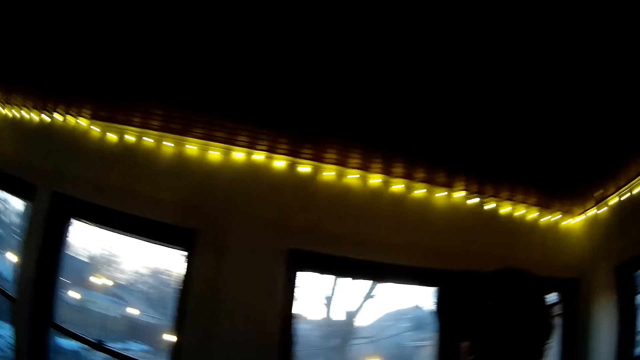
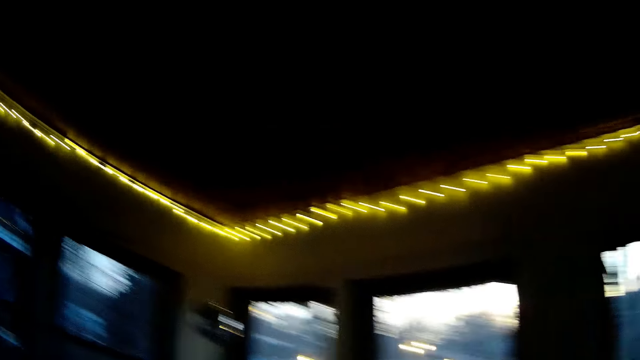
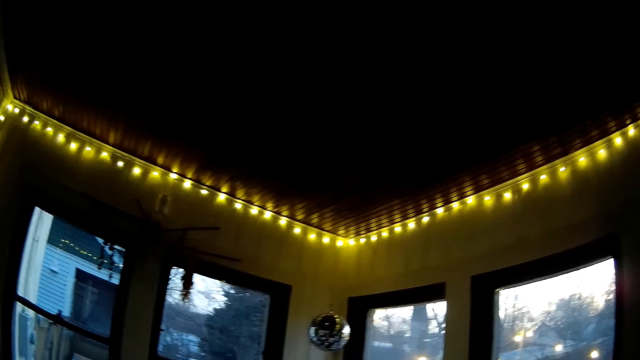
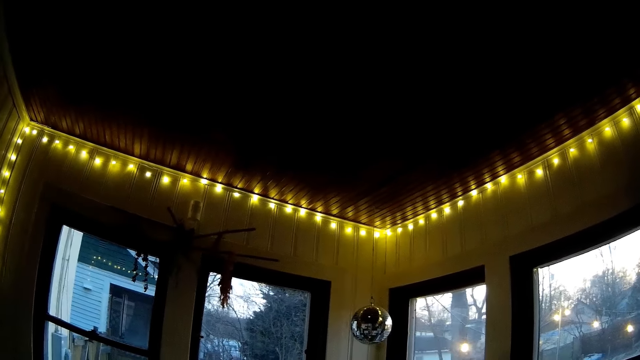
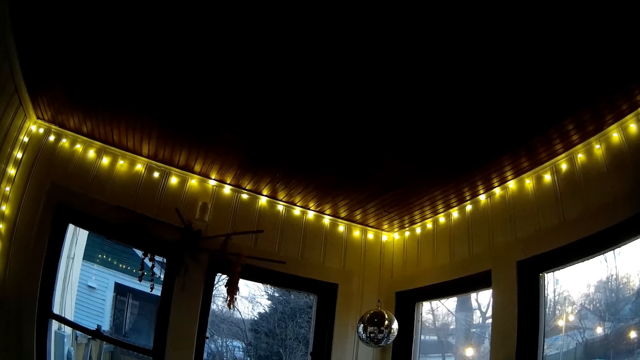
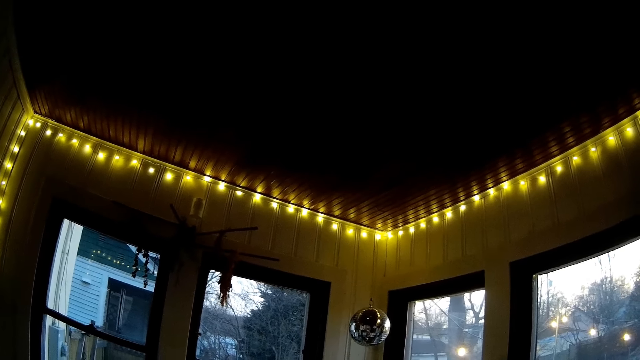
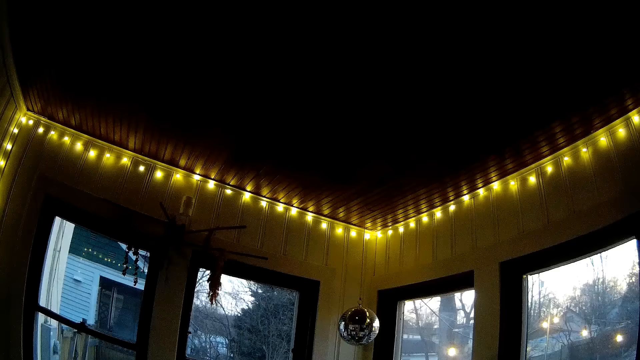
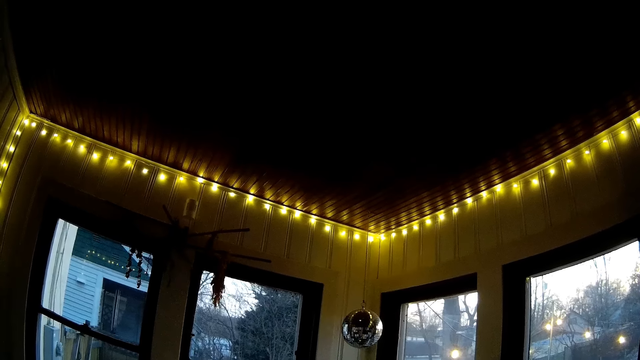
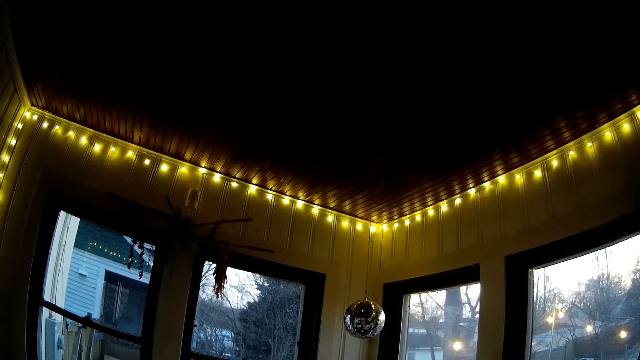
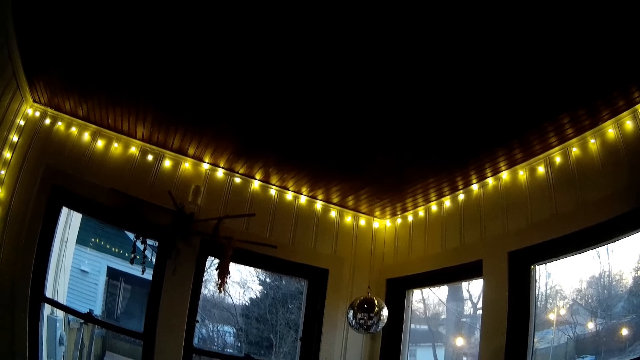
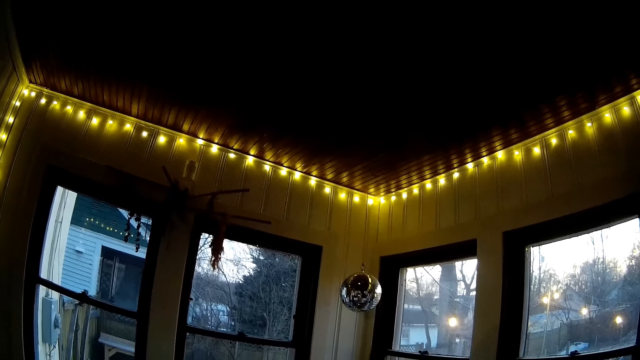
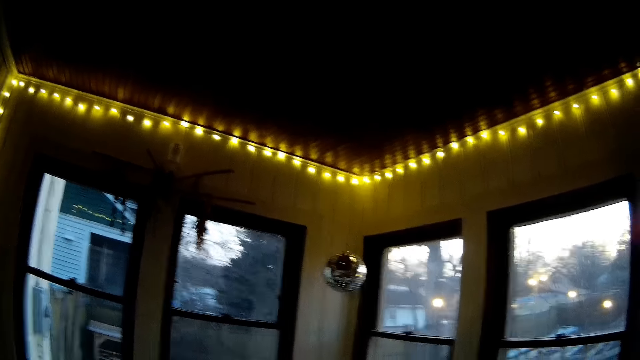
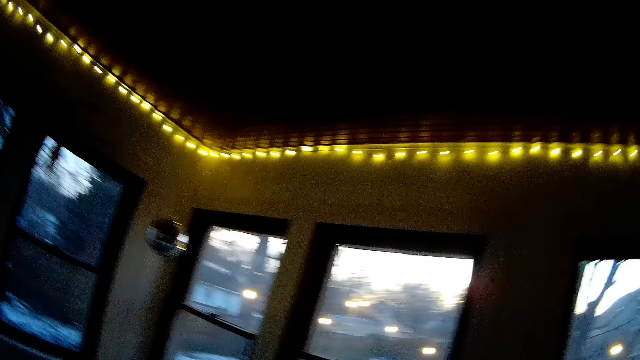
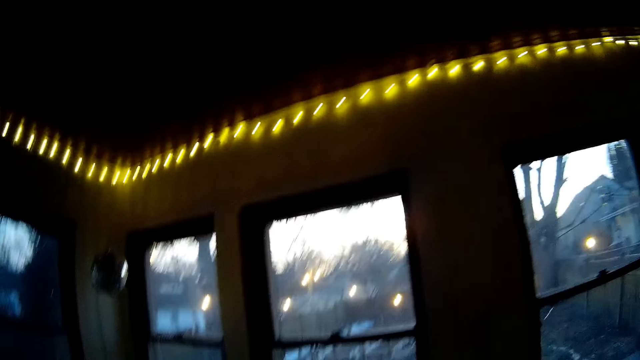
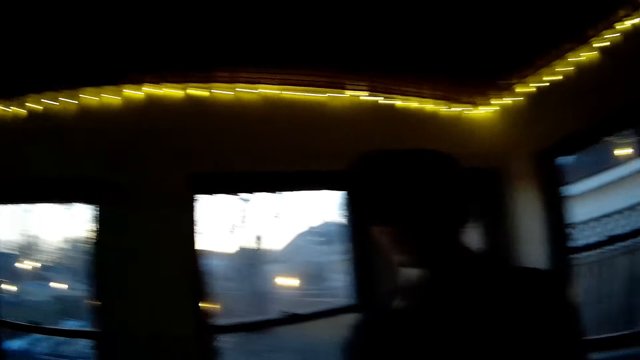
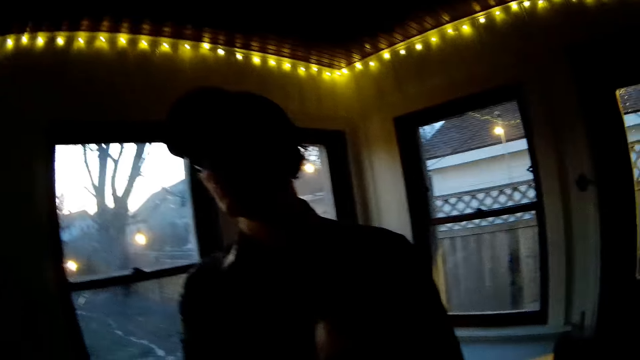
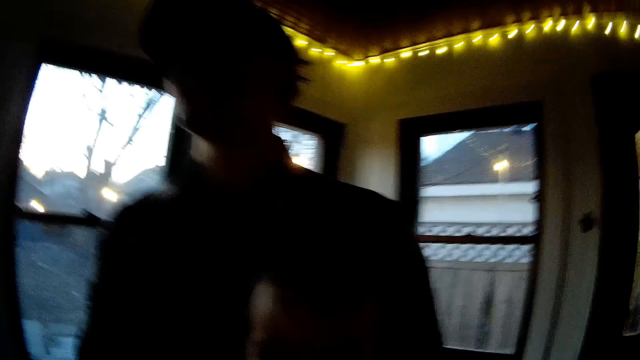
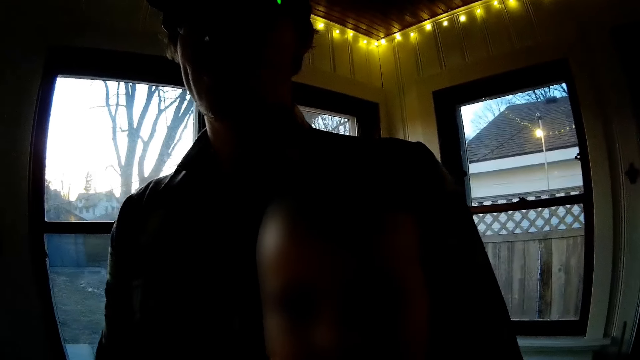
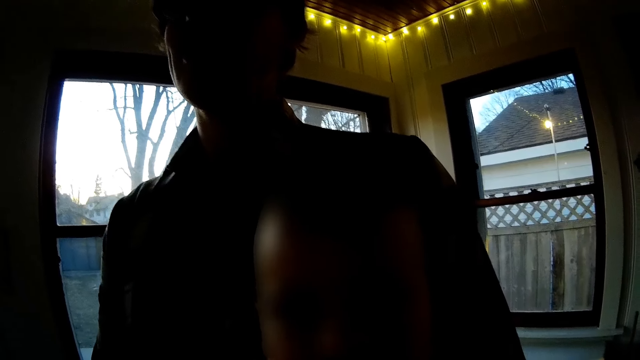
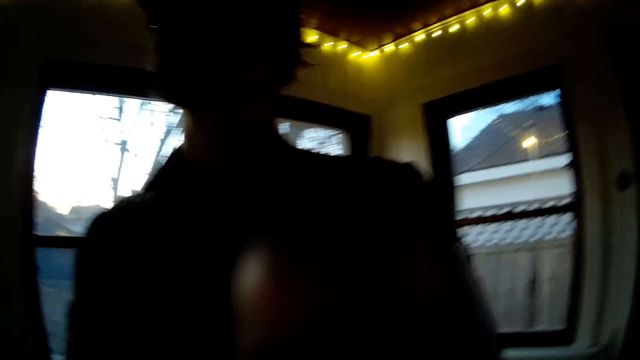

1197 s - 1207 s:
The camera wearer looks around the house. They look at a man. They play with the baby in the man's hands.

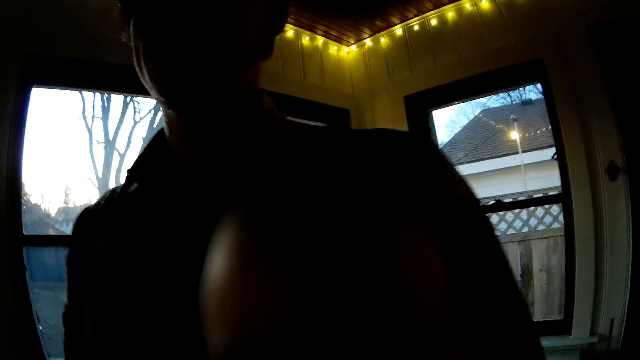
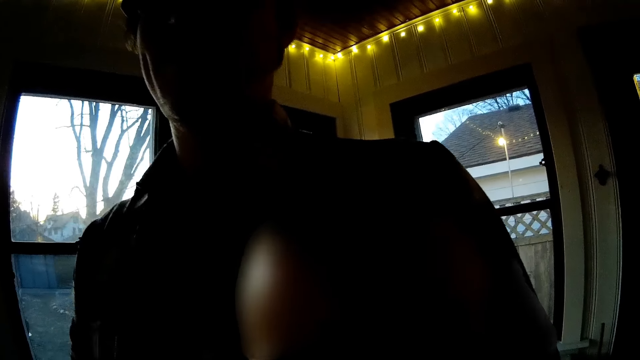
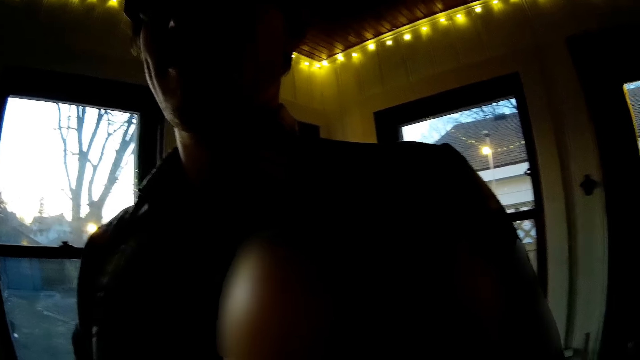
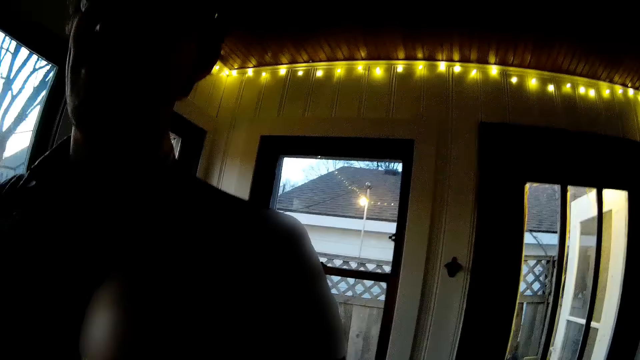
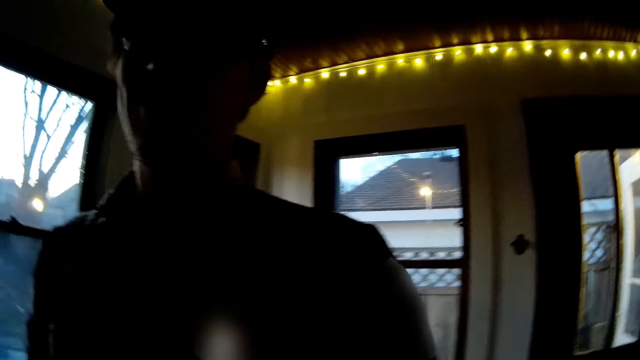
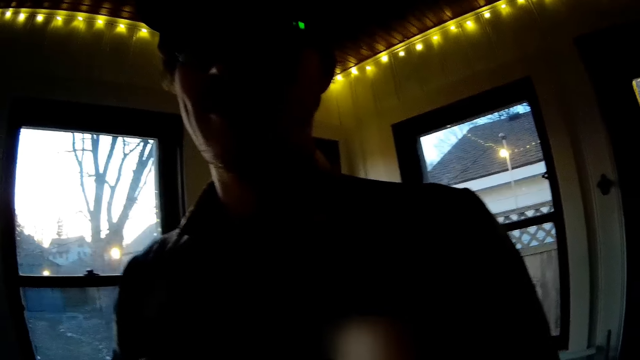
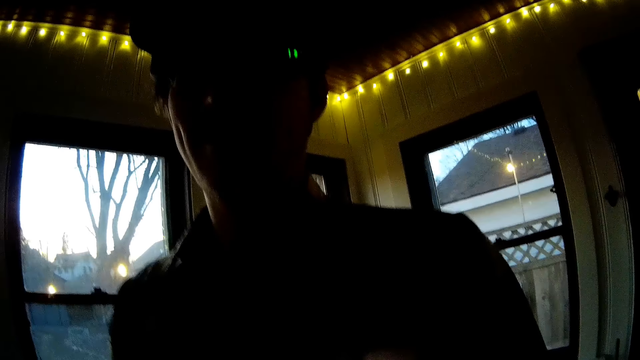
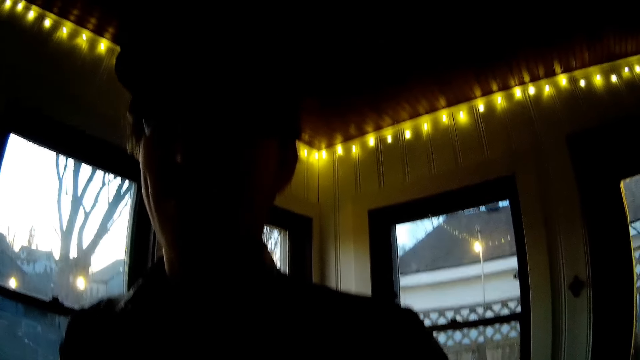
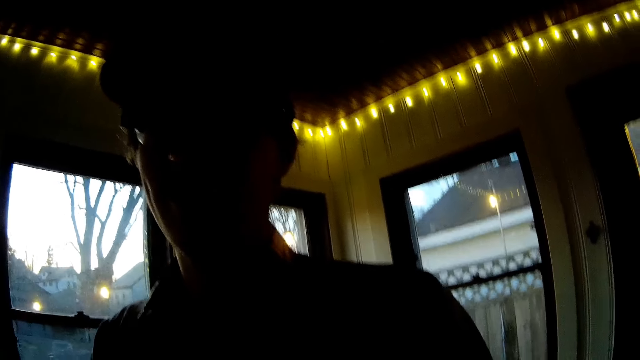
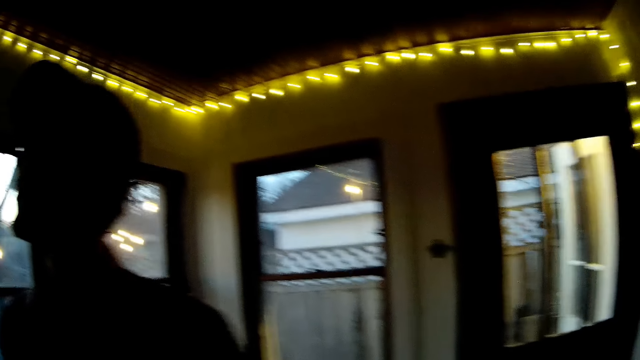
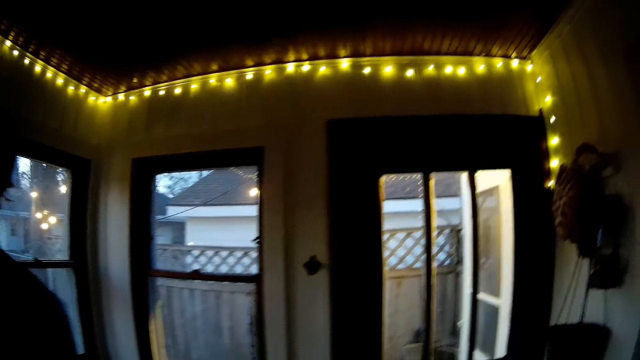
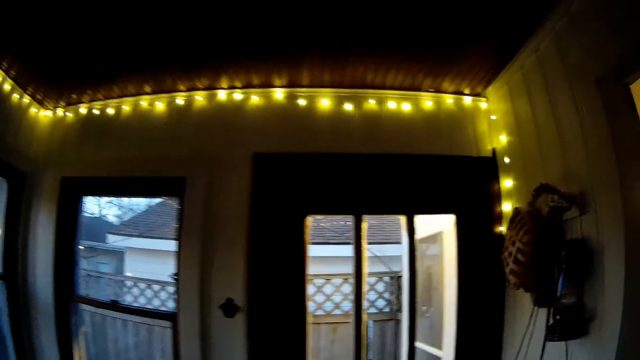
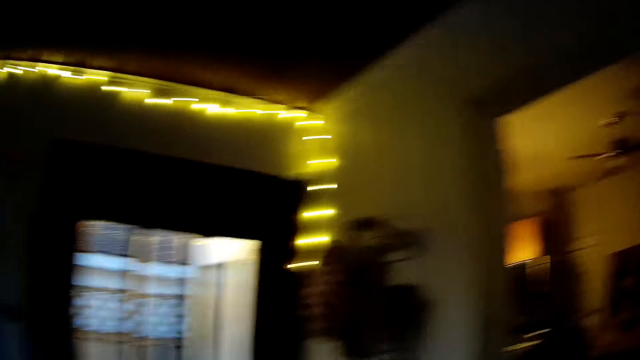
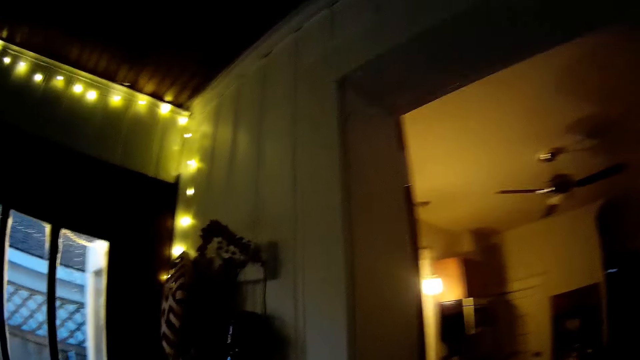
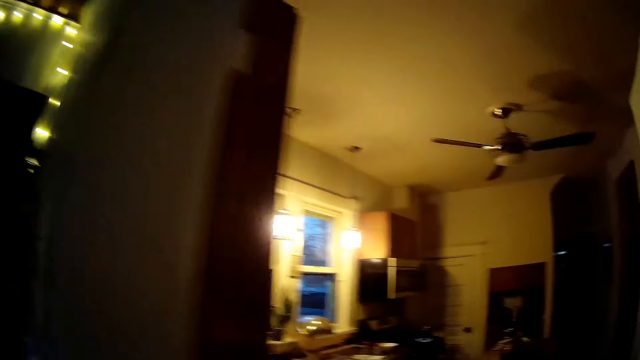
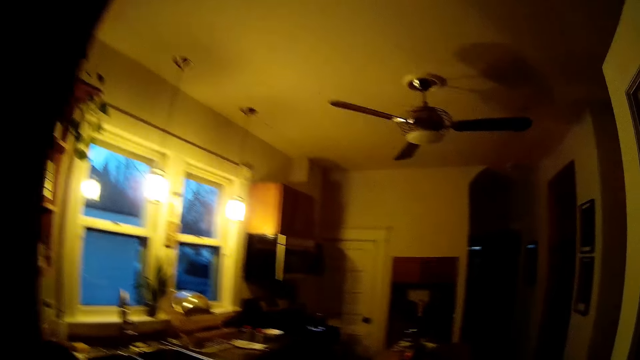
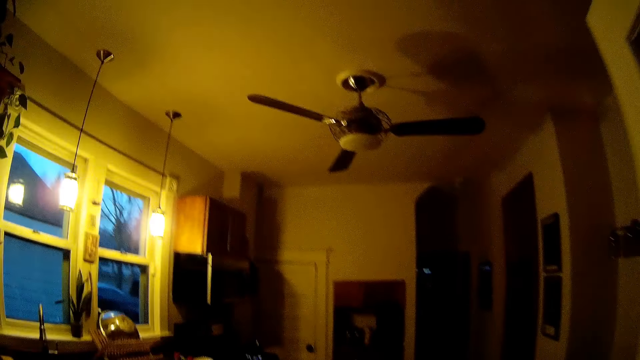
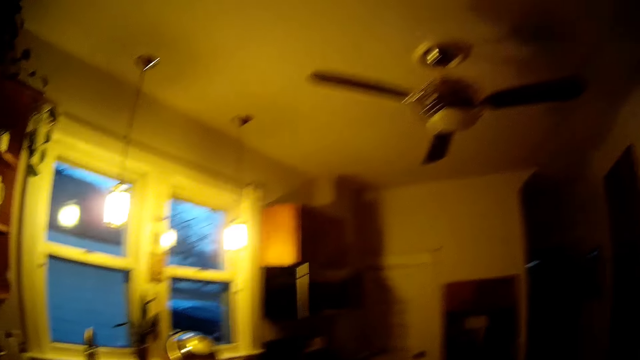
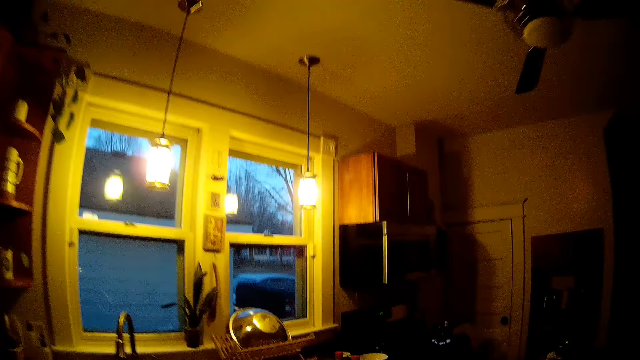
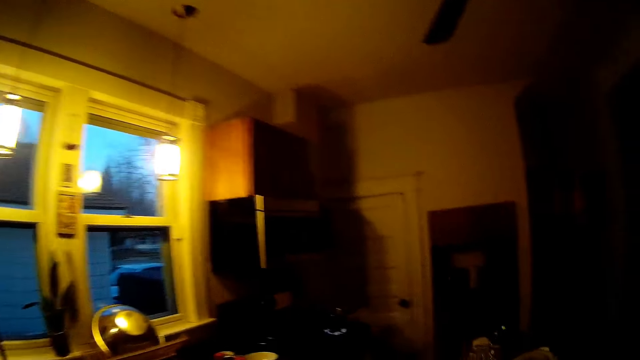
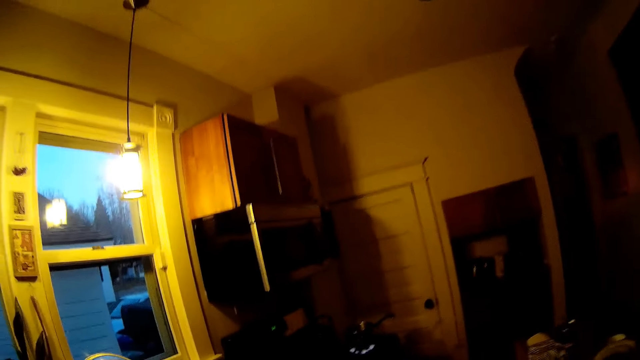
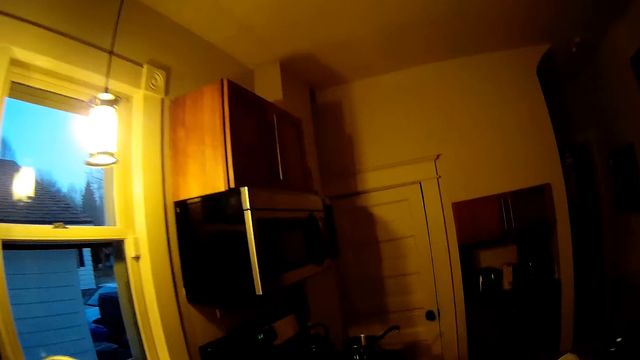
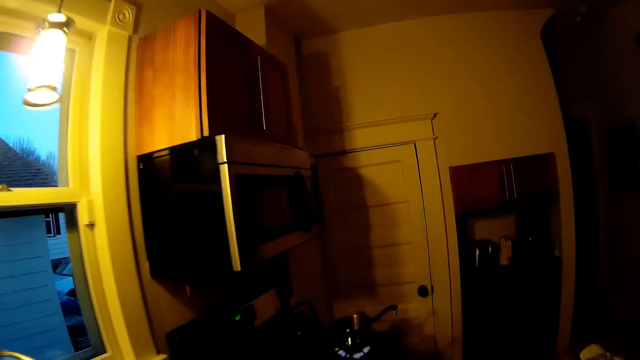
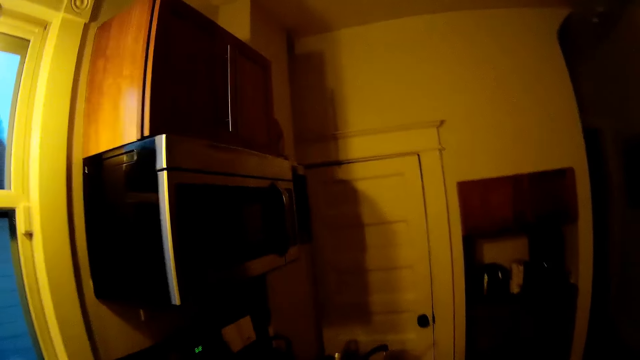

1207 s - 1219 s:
A man converses with the camera wearer. The camera wearer converses with the man. They look around the house. They walk into the kitchen from the sun room.
